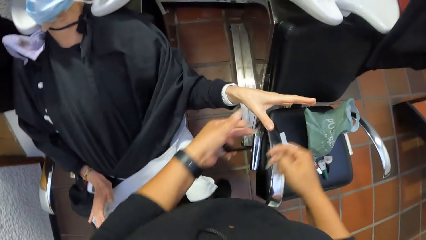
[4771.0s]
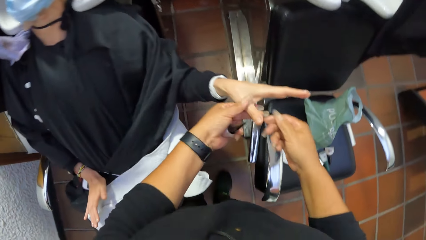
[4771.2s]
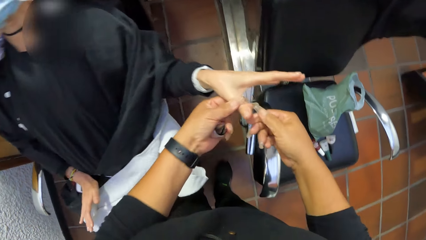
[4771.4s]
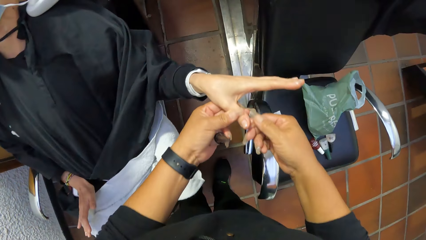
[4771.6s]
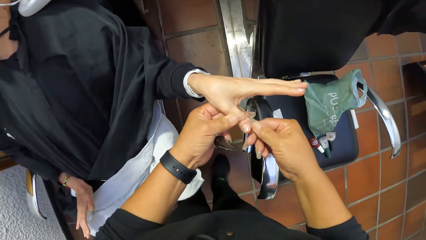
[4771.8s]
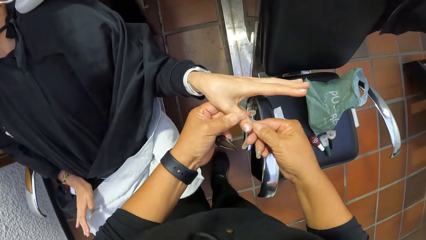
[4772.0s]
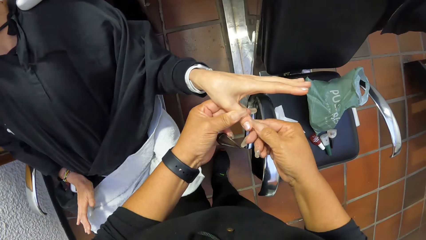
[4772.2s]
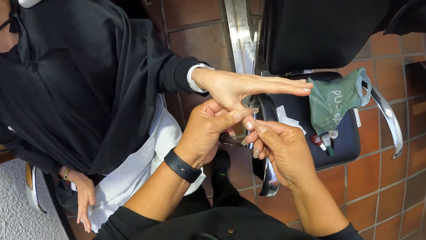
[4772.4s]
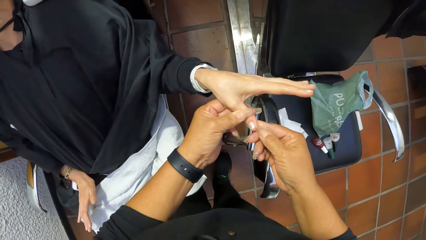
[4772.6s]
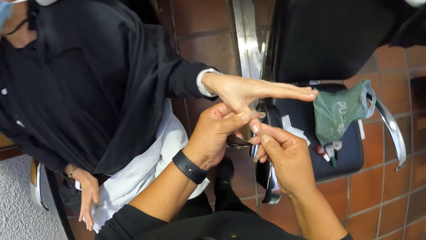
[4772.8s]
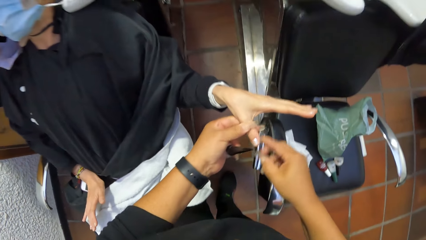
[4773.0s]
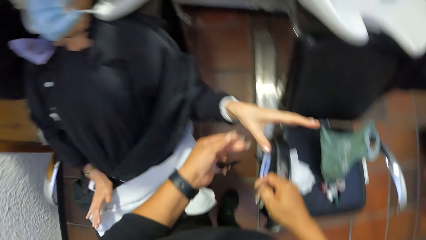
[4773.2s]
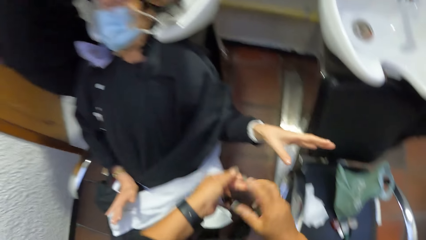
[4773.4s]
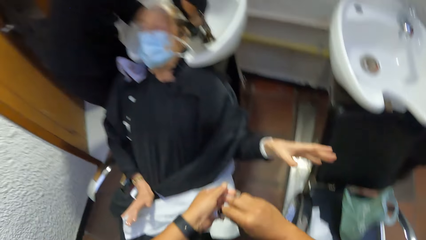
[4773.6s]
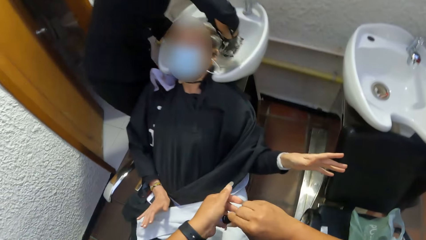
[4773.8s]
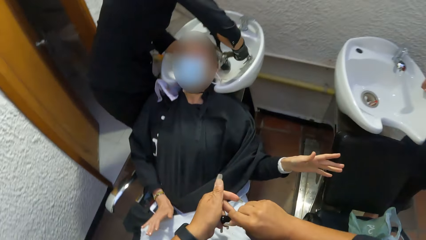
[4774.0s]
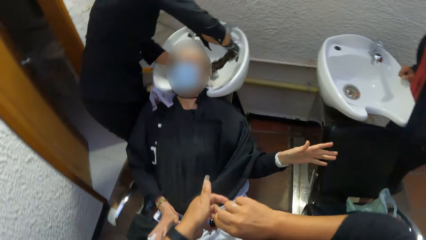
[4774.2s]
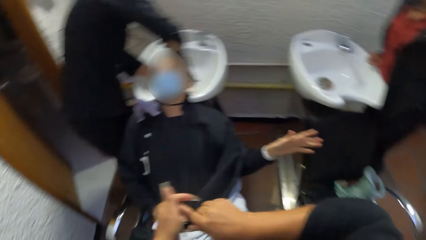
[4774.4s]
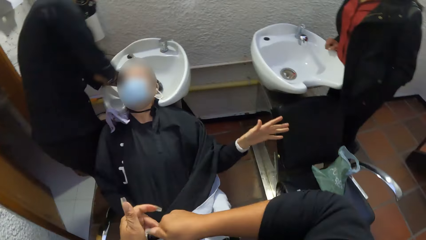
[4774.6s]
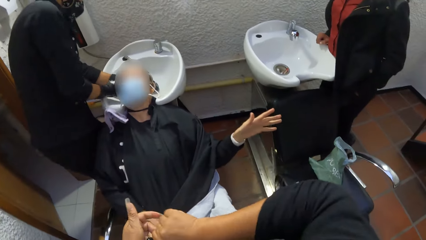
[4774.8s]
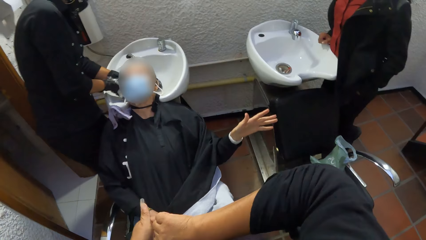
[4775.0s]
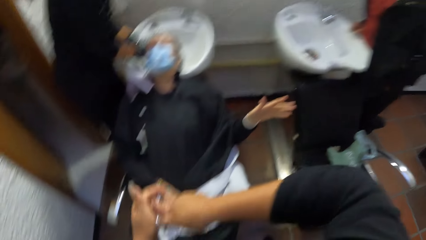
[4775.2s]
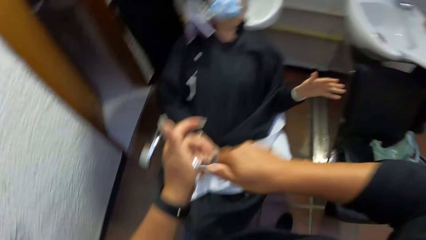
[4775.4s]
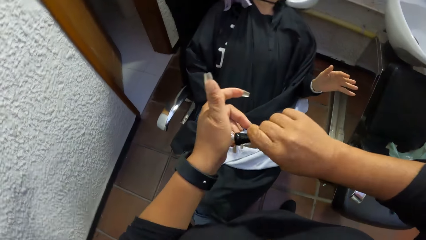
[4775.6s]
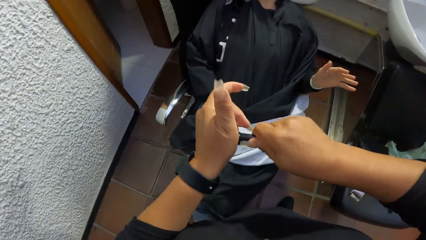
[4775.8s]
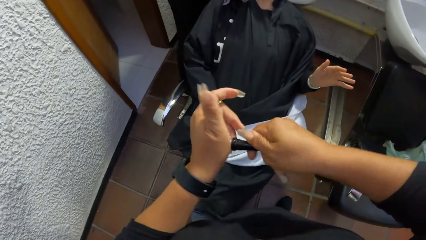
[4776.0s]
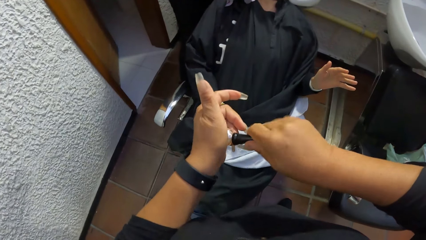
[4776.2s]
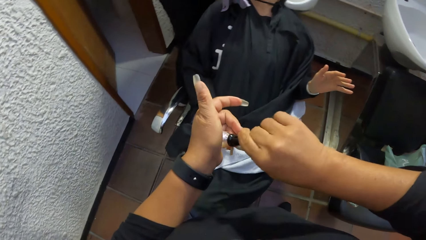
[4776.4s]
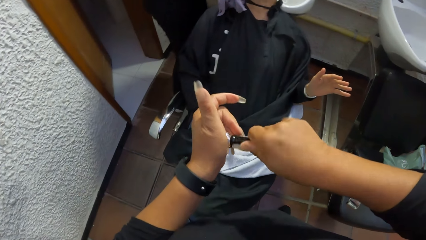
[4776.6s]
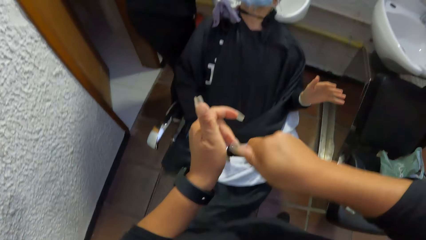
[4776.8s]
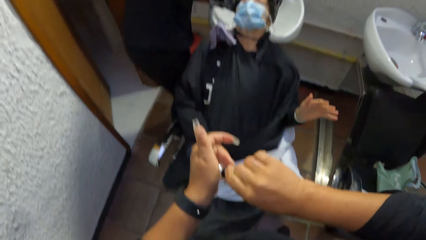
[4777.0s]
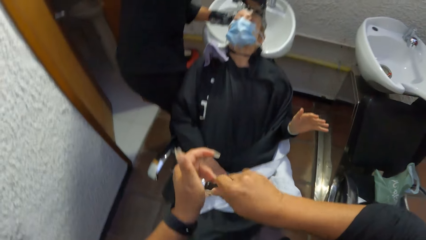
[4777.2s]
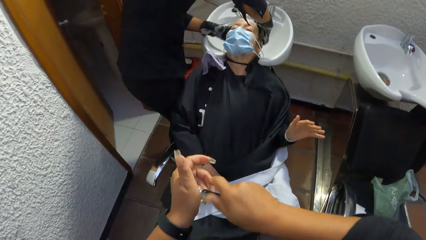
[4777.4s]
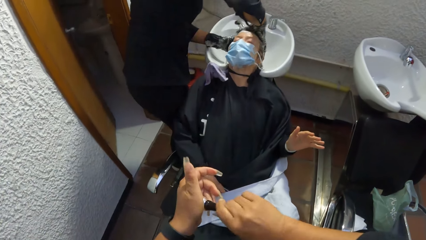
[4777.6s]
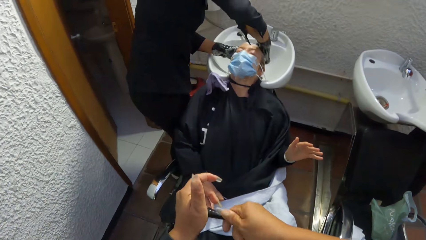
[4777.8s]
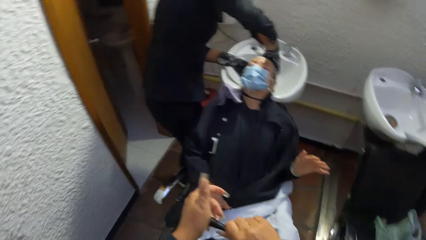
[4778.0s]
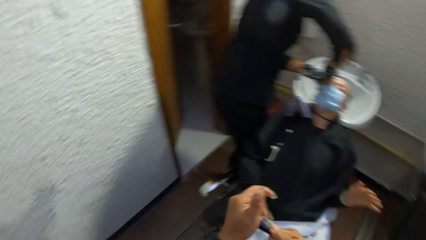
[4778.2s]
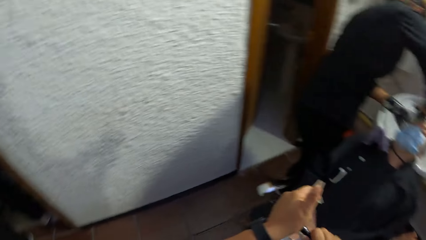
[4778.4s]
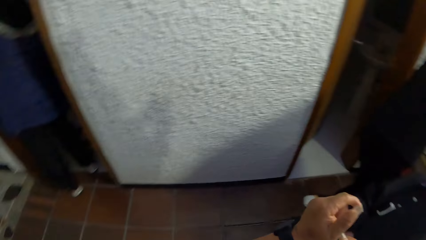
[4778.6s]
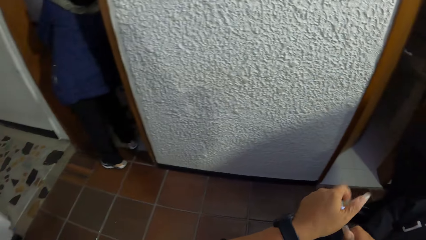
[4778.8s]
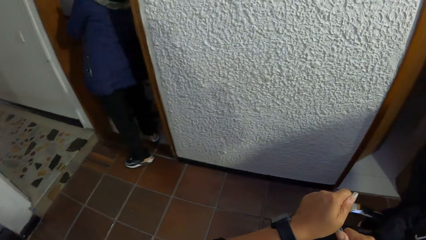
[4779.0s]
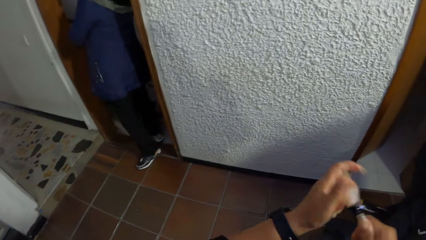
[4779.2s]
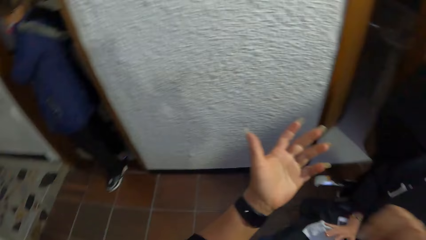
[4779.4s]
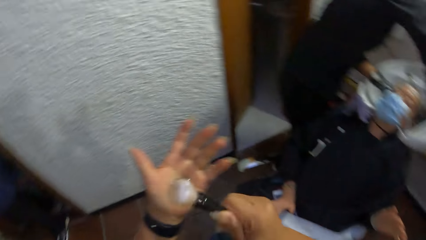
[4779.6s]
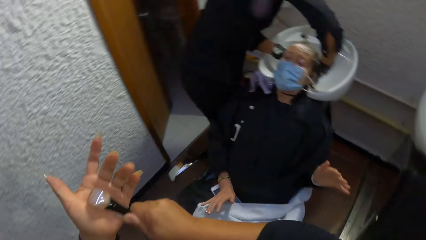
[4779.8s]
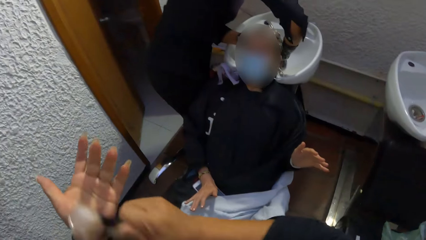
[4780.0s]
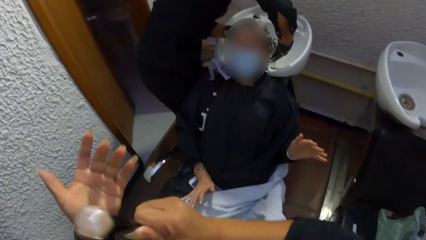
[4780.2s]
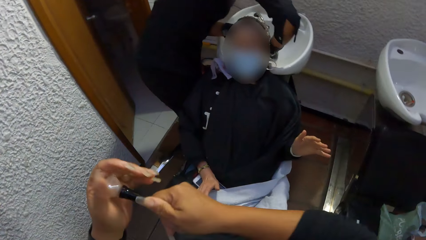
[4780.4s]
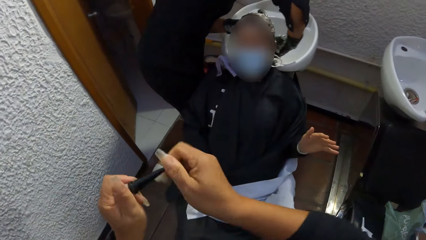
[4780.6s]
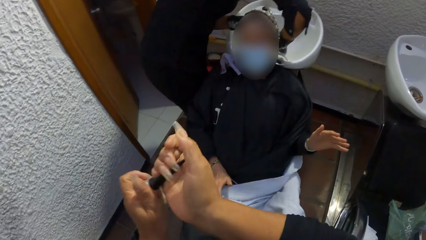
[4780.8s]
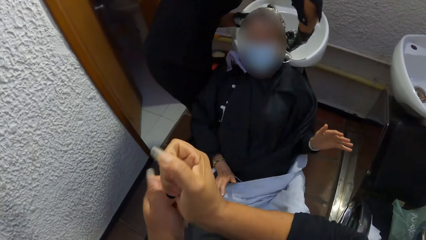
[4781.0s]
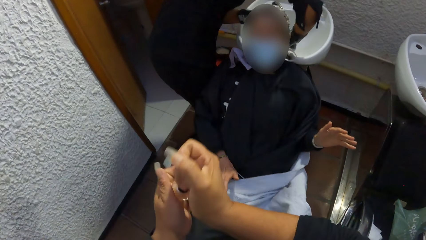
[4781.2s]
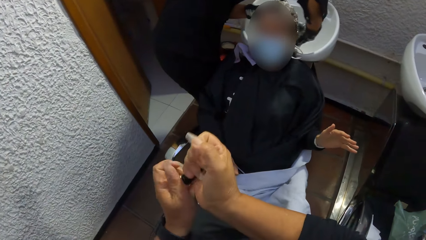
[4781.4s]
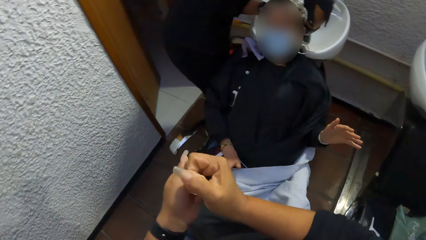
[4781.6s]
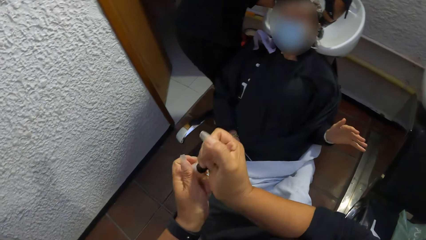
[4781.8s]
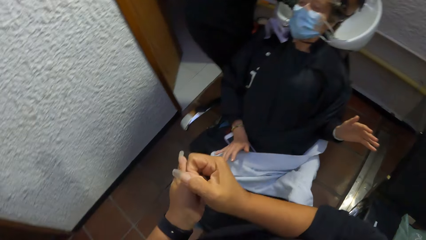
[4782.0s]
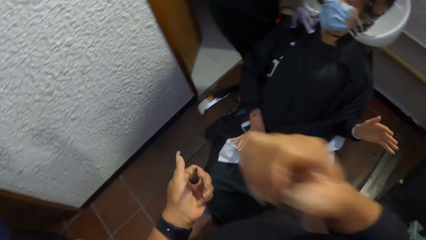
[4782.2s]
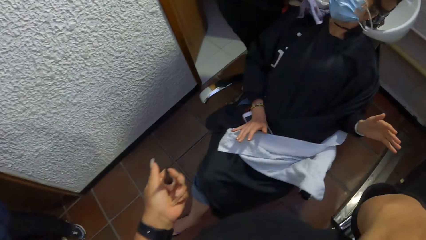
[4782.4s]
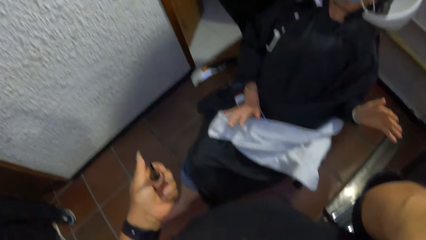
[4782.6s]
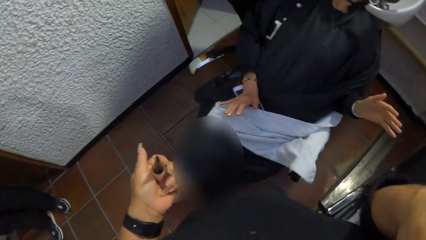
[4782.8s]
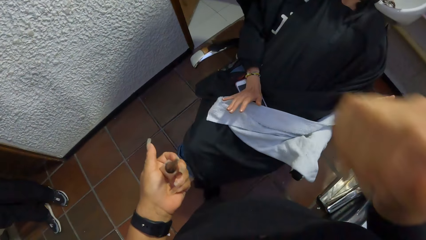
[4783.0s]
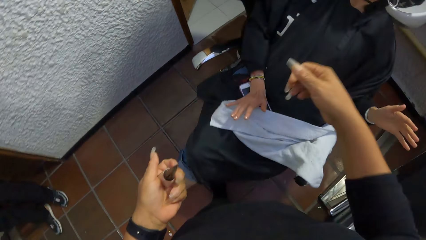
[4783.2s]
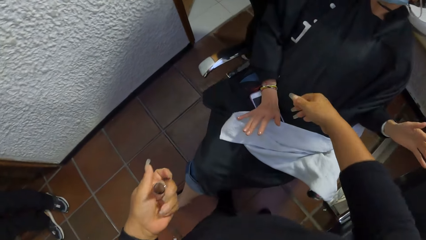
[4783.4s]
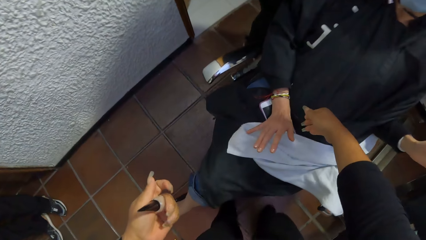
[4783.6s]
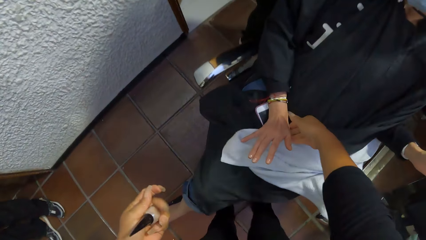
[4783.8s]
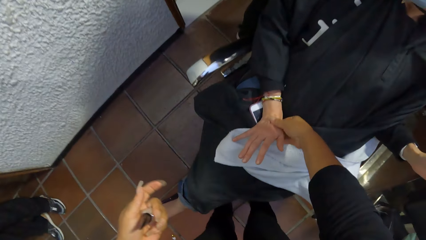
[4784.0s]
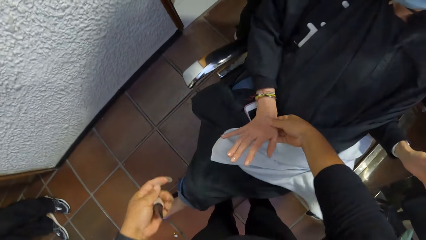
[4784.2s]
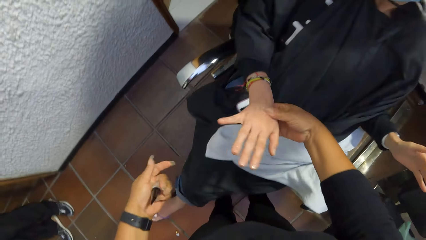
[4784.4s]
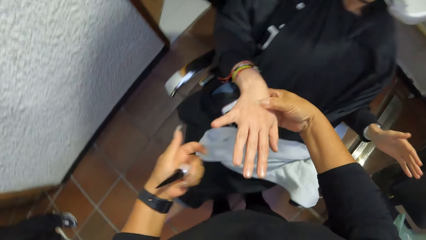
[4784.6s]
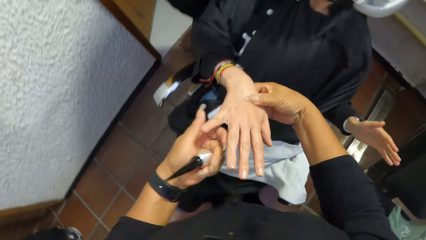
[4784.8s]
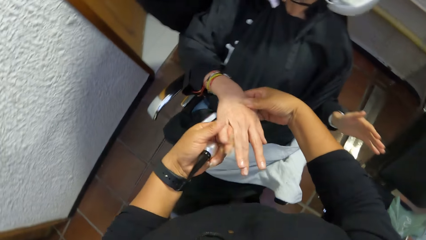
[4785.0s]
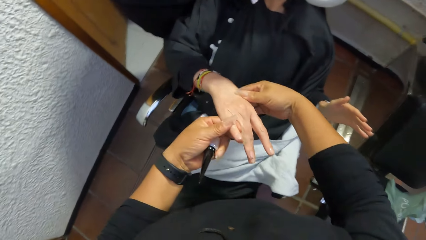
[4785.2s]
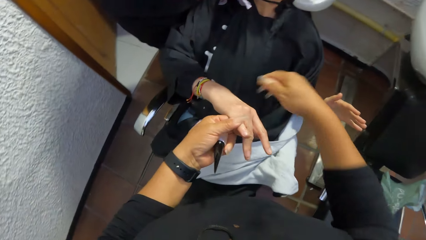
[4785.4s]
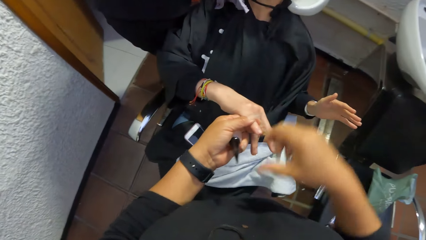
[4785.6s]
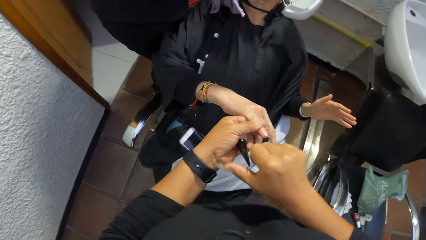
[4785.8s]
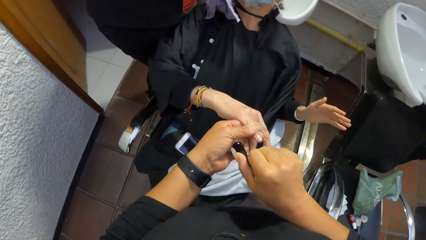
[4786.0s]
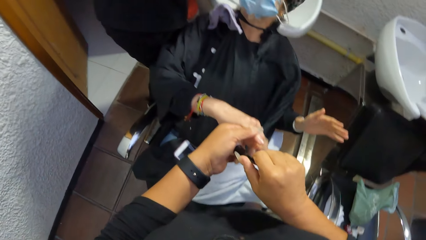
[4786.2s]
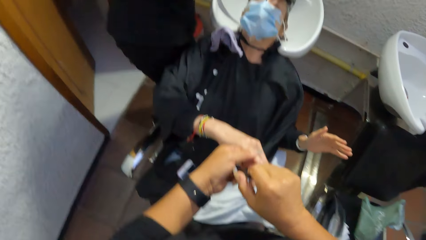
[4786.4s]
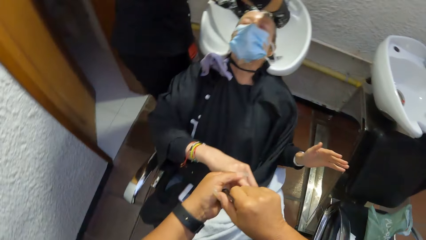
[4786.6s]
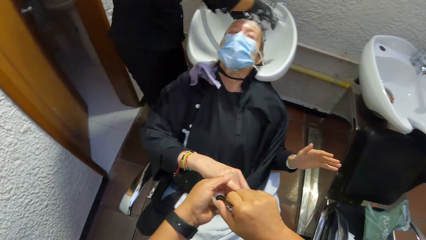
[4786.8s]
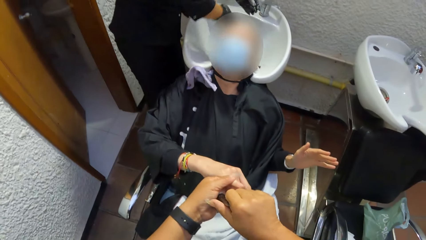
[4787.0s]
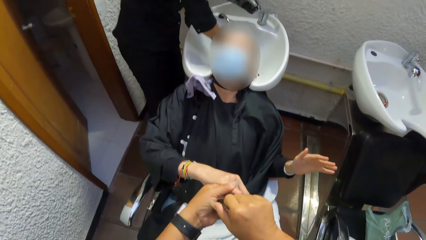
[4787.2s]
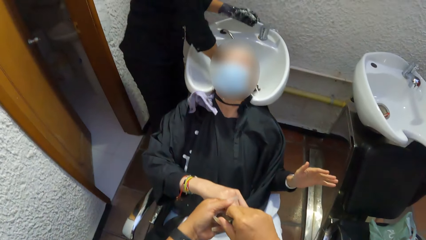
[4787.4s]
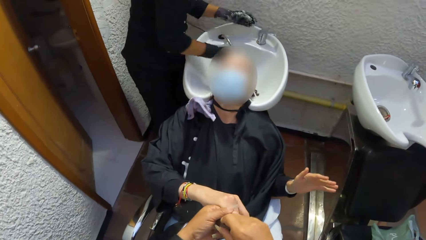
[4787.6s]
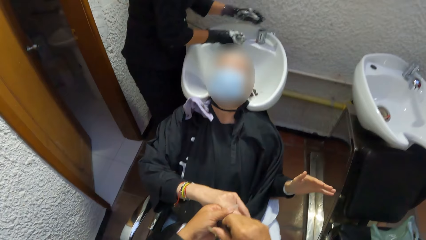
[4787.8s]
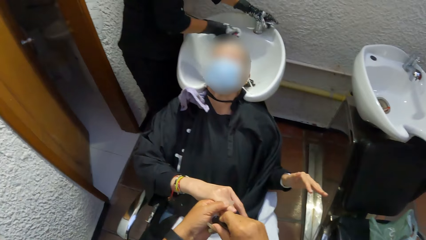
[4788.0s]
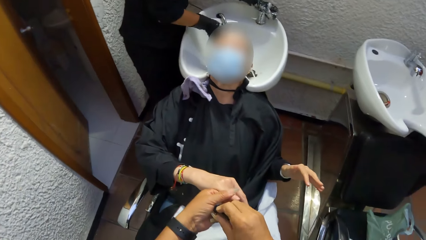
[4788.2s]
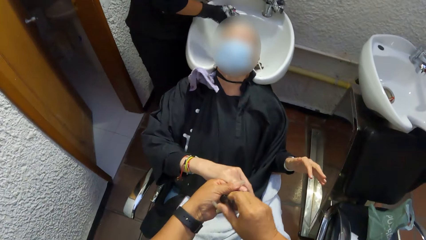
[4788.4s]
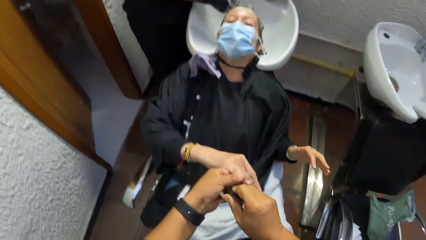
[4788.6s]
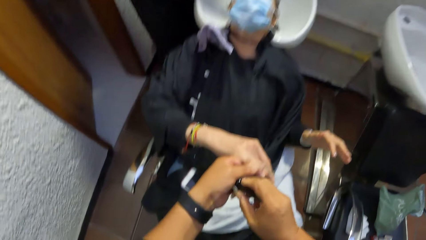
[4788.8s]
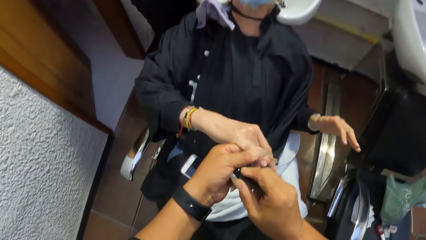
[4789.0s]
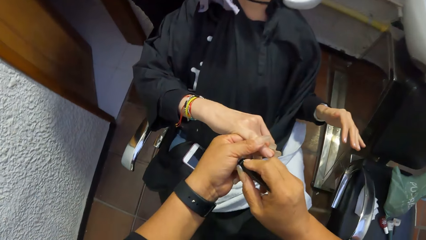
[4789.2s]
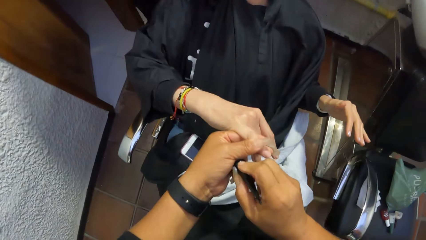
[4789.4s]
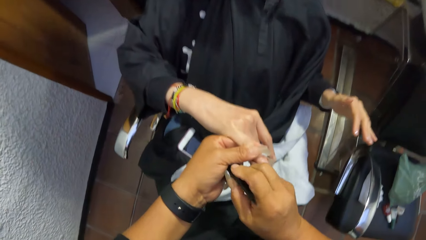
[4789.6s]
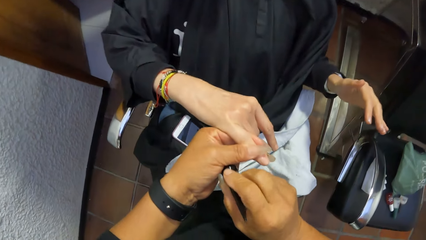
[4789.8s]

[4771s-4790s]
The camera wearer lifts her left hand from the finger. She holds the finger with her left hand. She cleans the finger with her right hand. She lifts her left hand from the finger. She closes the bottle of nail polish with her right hand. A woman washes the hair of another woman in the hair wash sink with both hands. The camera wearer hits the bottle of nail polish on her left hand with her right hand. She closes the bottle of nail polish with both hands. She adjusts her face mask with her right hand. She touches her face. She picks up the right hand of the other woman from her legs with her right hand. She holds the other woman's hand. She holds a finger on the right hand of the other woman with her left hand. She opens the bottle of nail polish with her right hand. The first woman picks up the spray head from the hair wash sink with her right hand. She opens the tap with her left hand.
